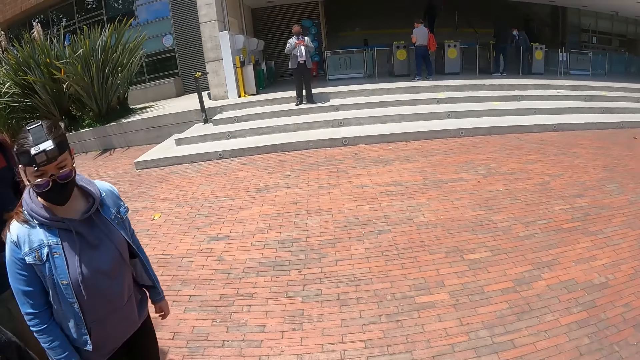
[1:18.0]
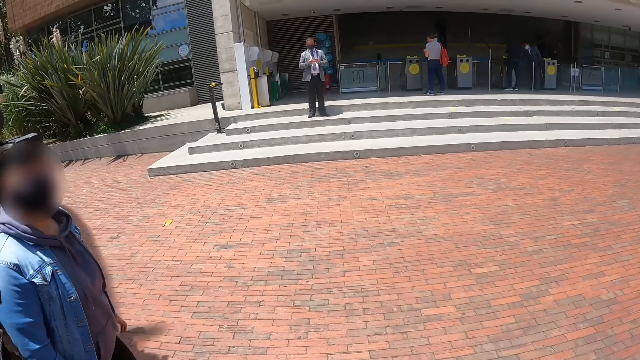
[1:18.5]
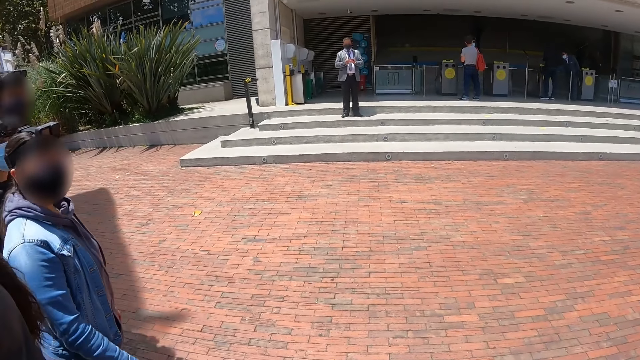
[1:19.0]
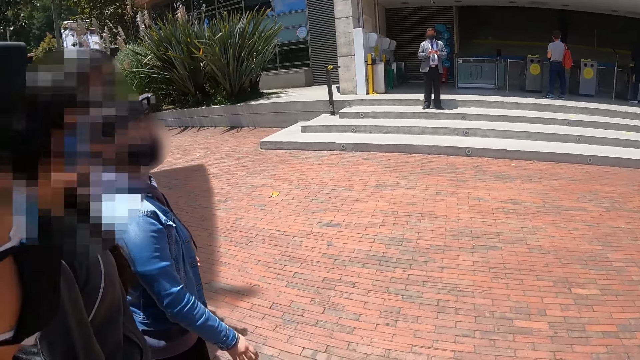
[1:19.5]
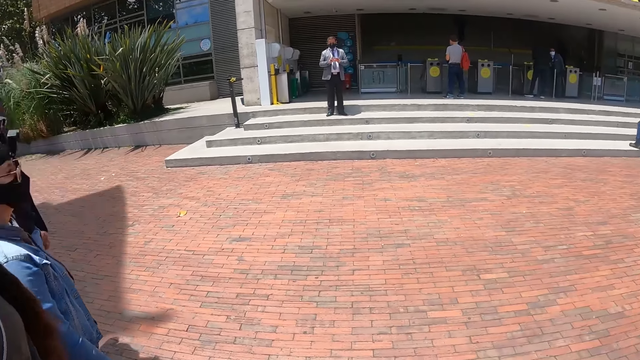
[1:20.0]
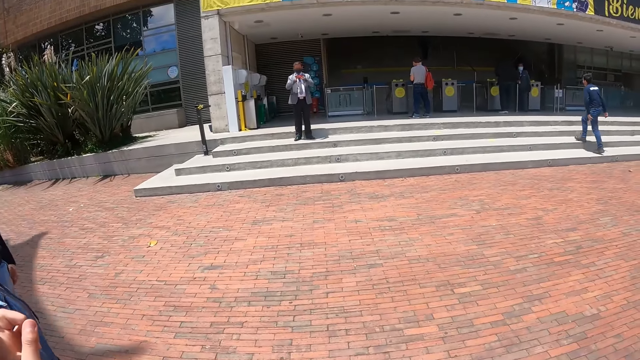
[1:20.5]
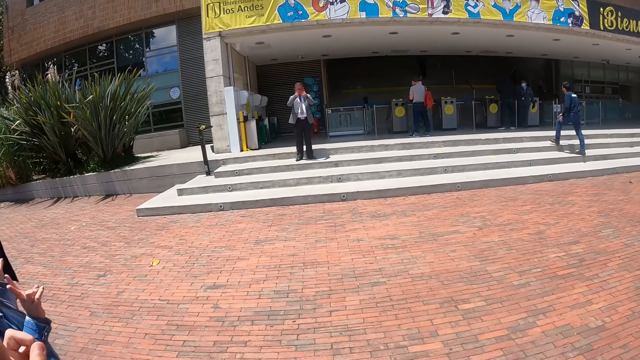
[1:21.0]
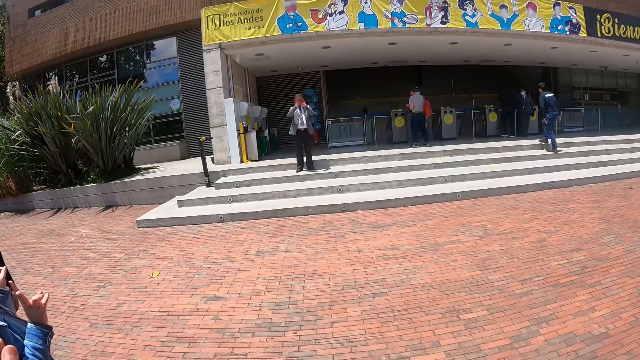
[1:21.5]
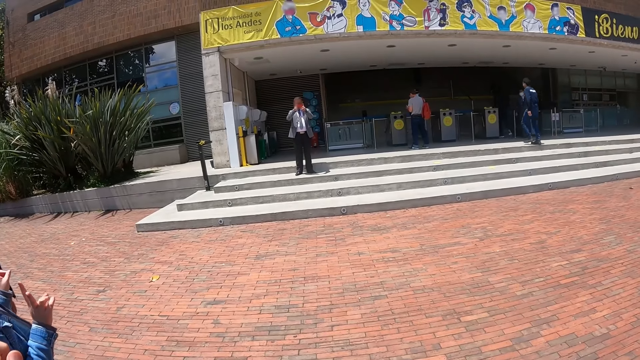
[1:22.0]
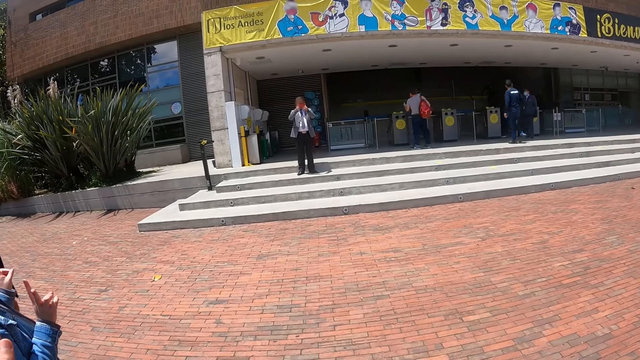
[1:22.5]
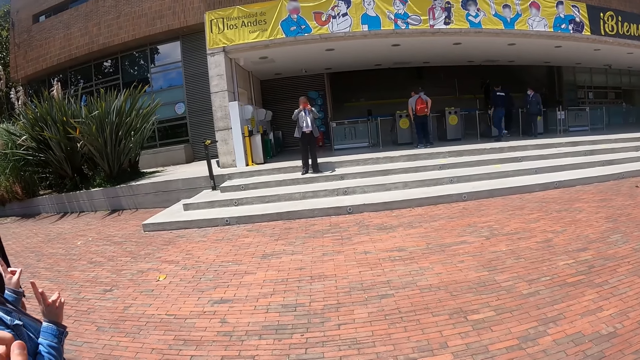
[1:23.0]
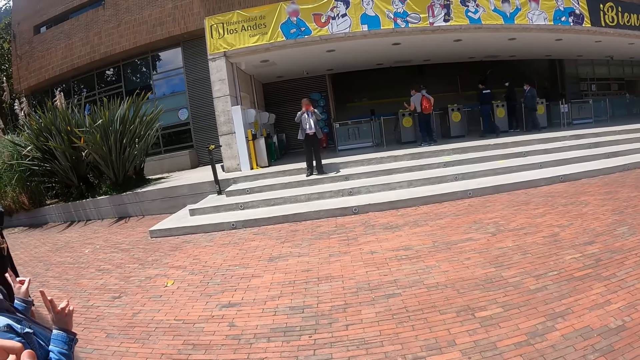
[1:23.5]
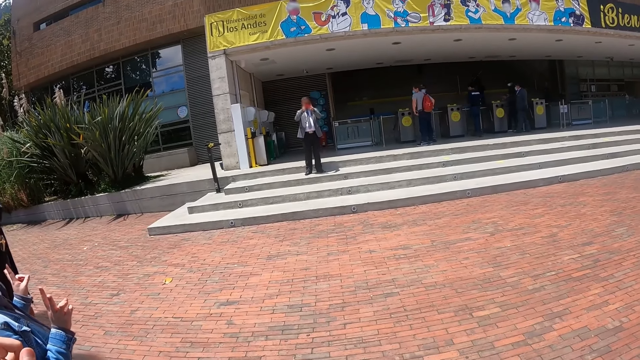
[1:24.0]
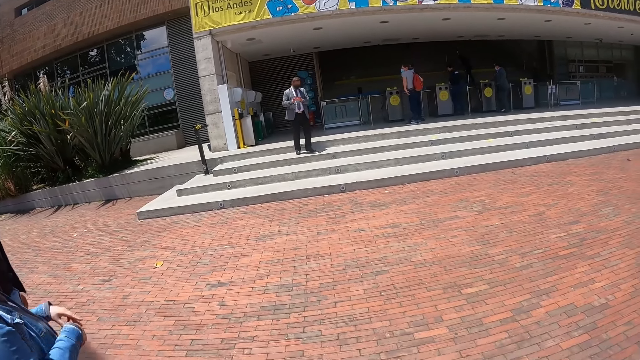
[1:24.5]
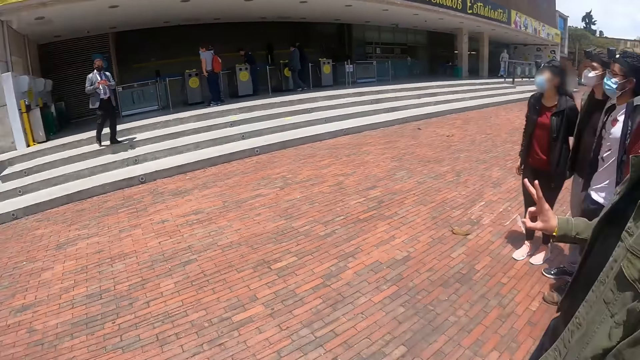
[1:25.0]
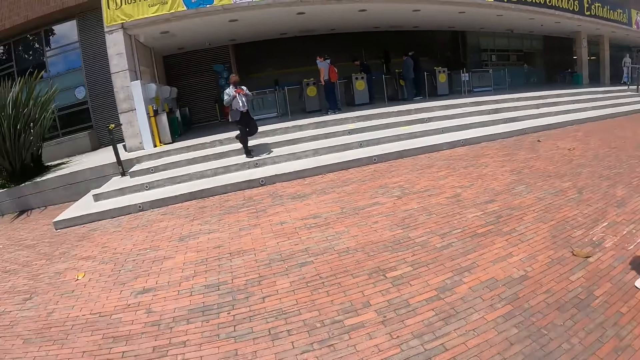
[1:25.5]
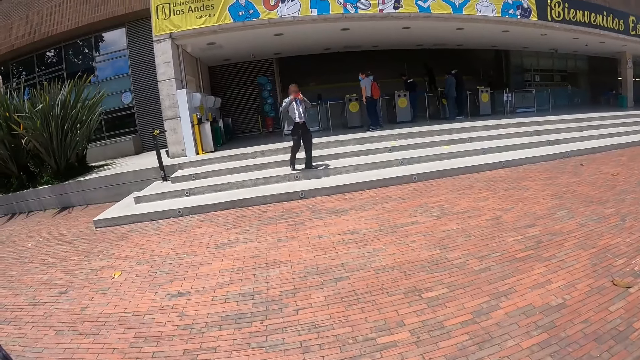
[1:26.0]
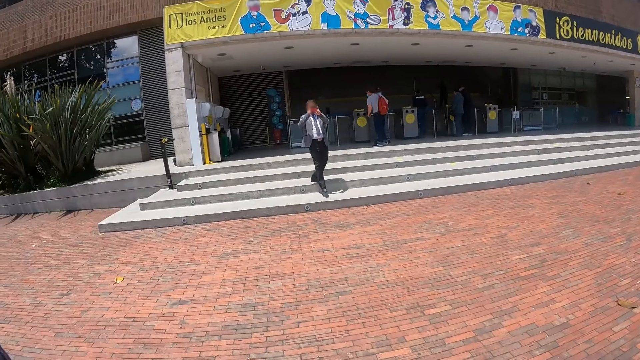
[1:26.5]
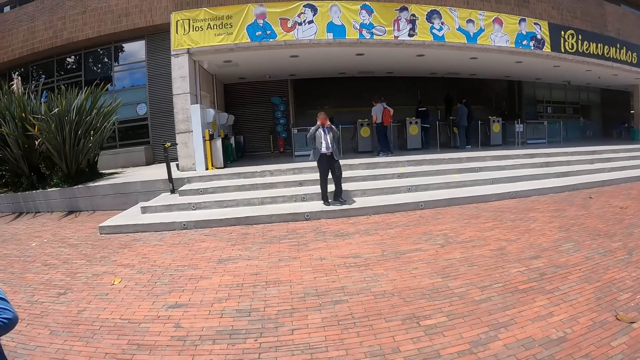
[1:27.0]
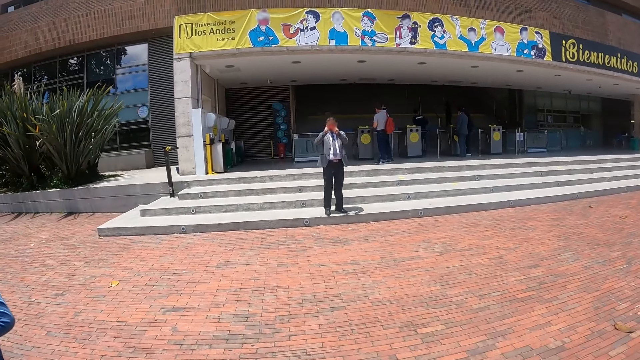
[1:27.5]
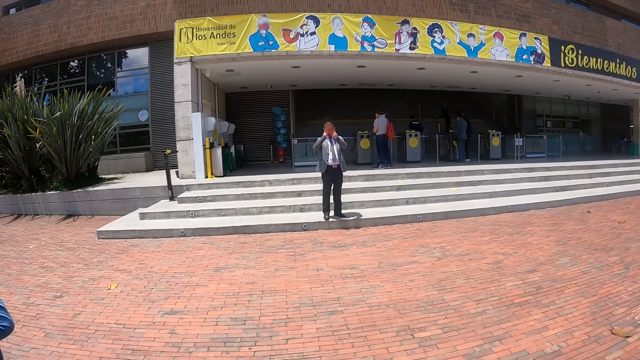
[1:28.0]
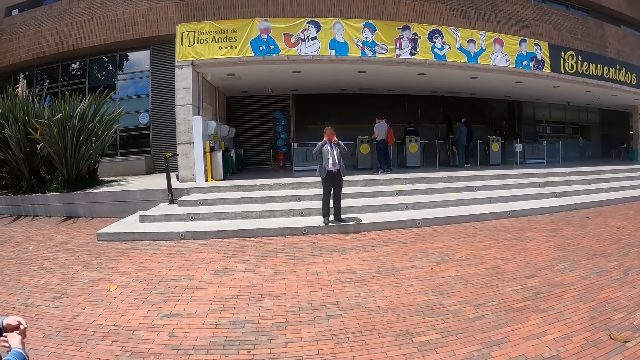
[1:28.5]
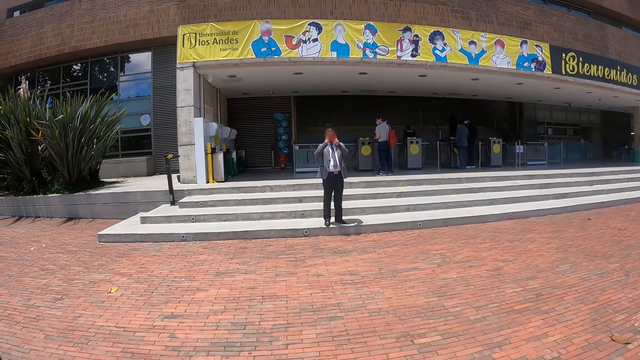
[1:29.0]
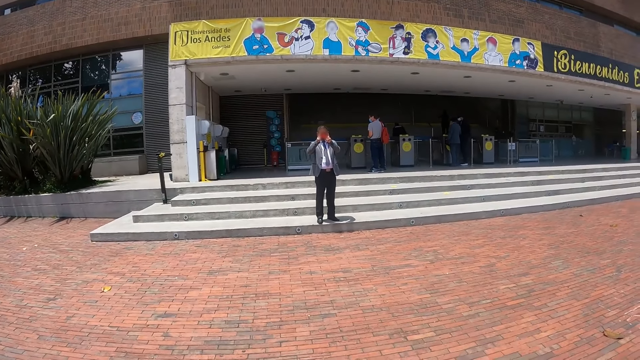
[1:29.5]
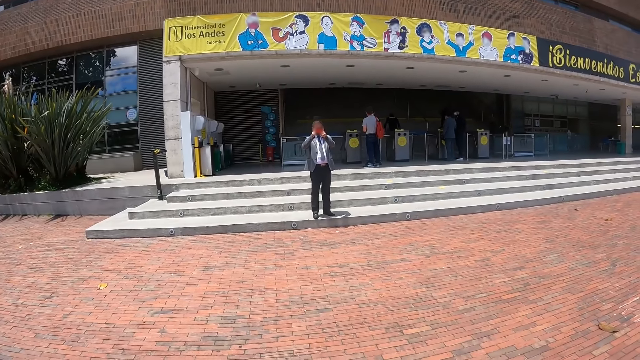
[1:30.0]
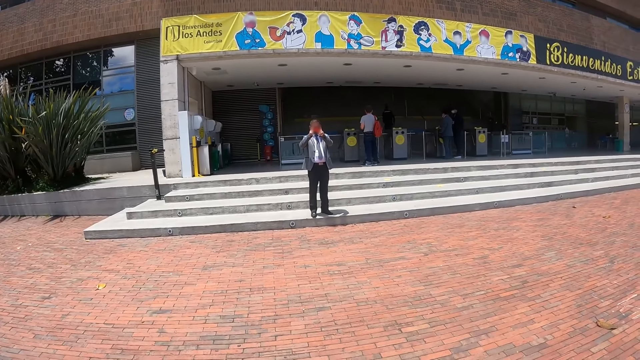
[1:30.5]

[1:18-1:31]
The camera wearer looks around. A person takes photos. The person walks forward. The person takes photos.

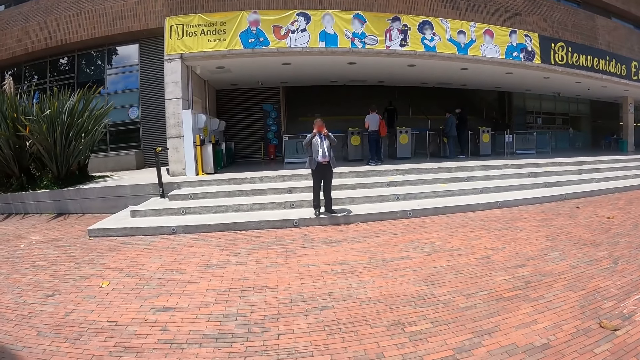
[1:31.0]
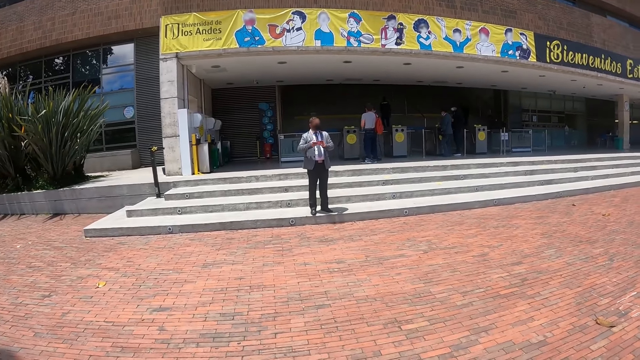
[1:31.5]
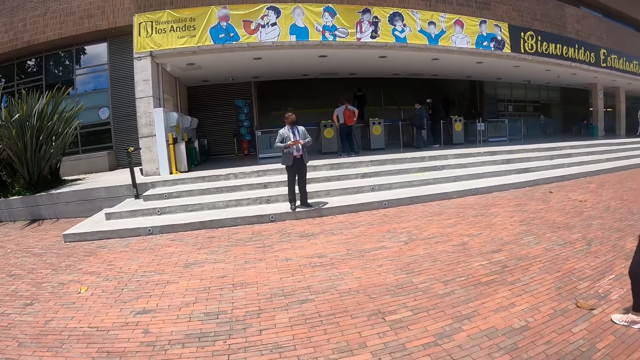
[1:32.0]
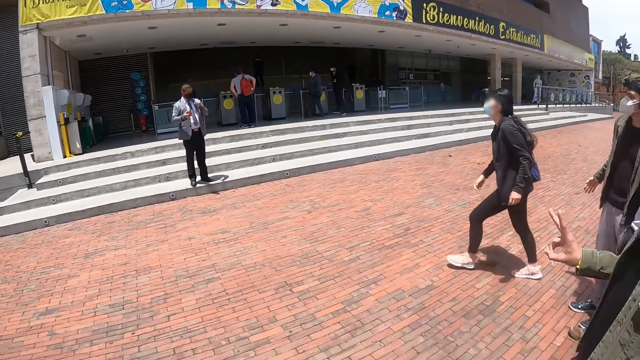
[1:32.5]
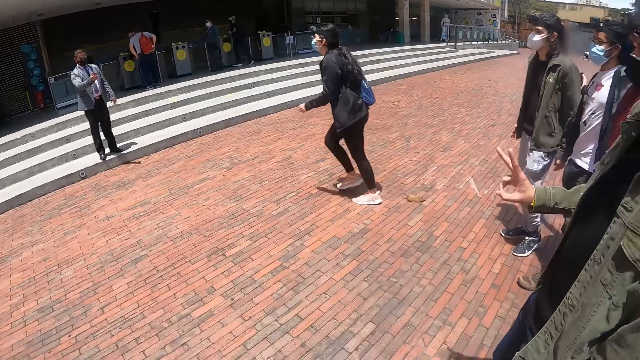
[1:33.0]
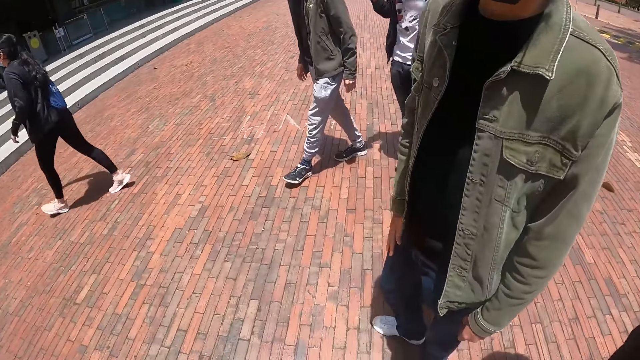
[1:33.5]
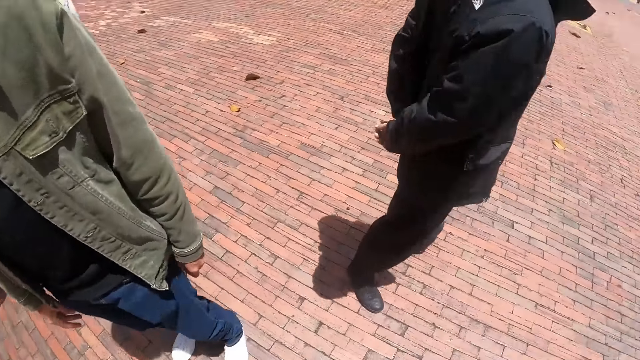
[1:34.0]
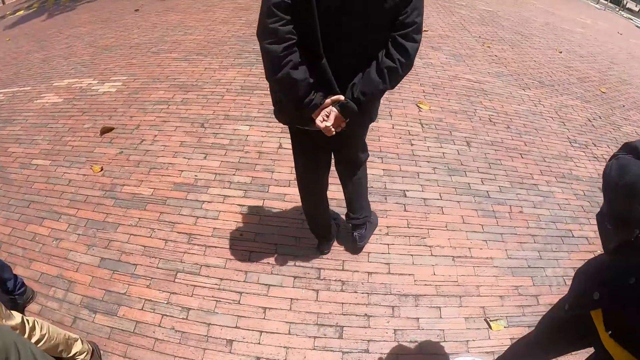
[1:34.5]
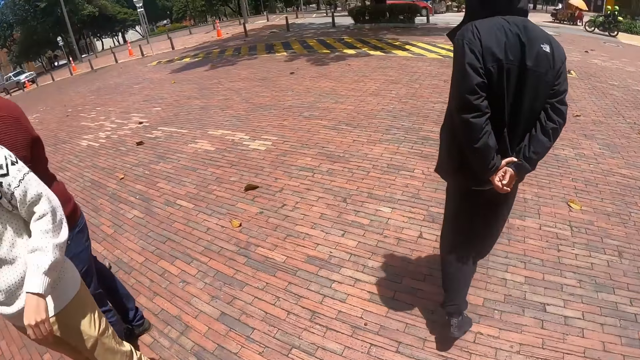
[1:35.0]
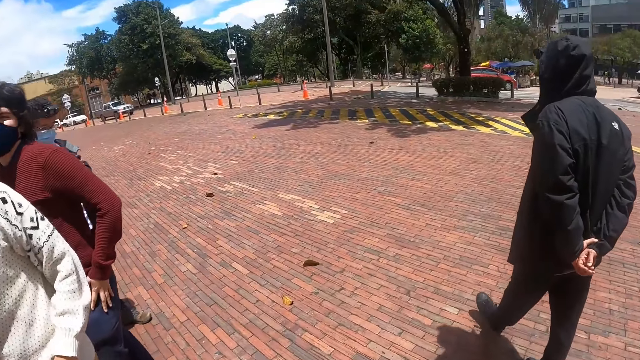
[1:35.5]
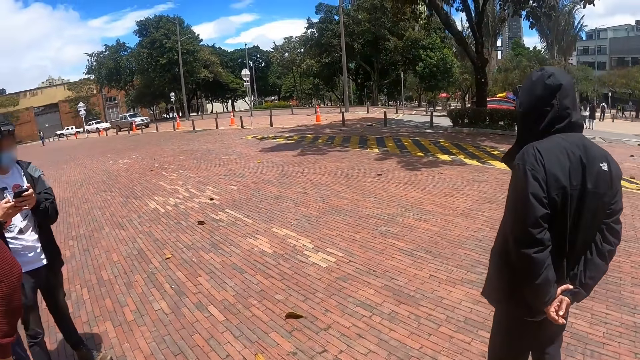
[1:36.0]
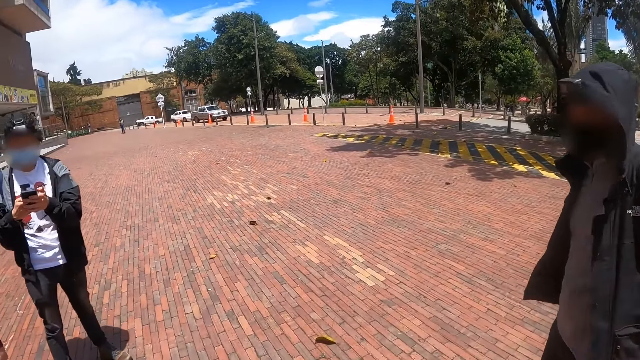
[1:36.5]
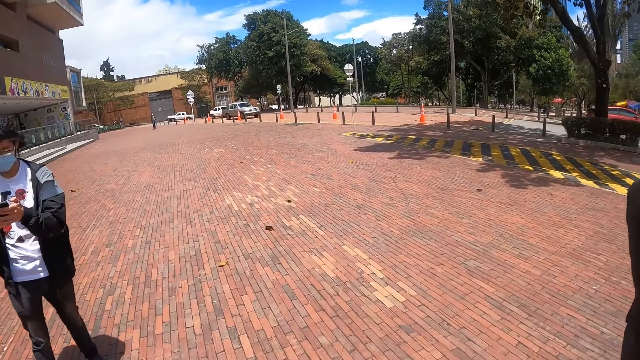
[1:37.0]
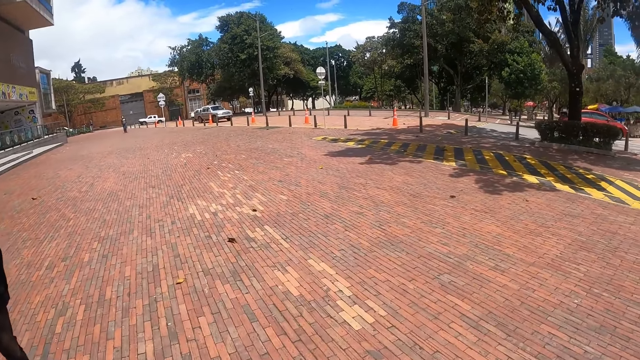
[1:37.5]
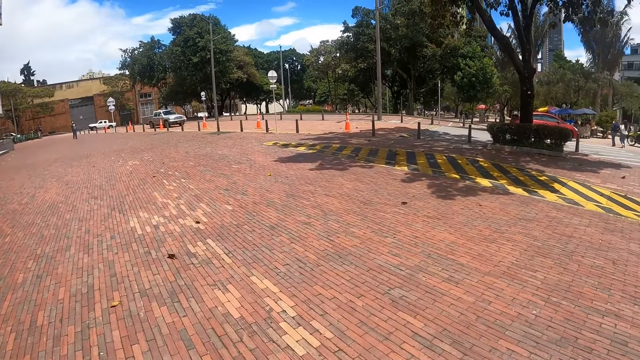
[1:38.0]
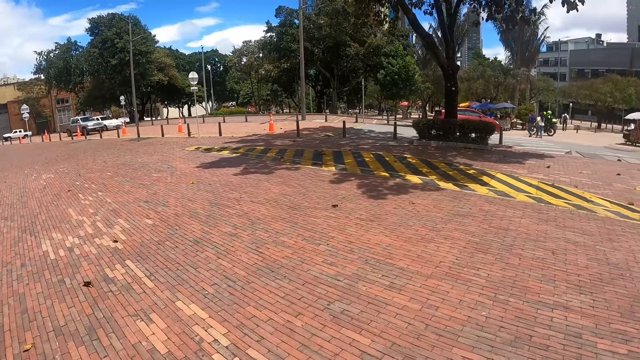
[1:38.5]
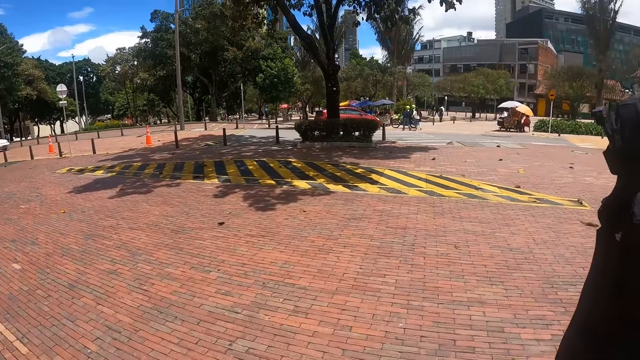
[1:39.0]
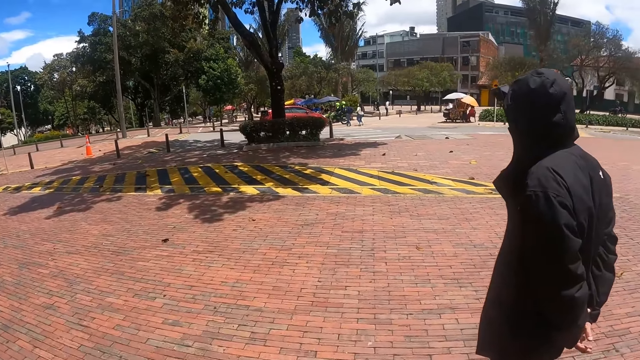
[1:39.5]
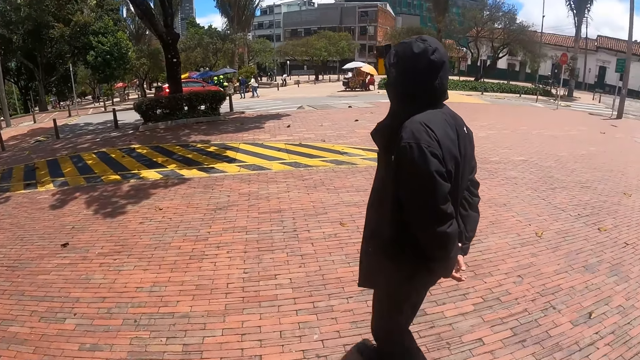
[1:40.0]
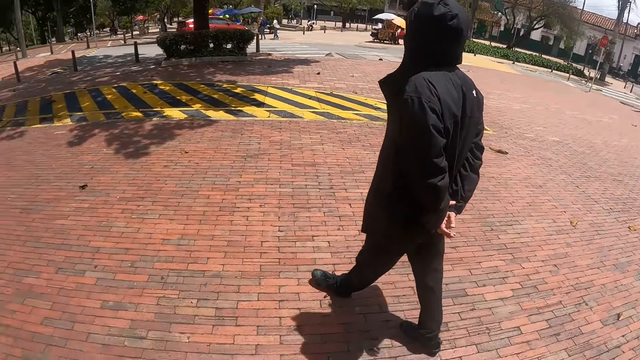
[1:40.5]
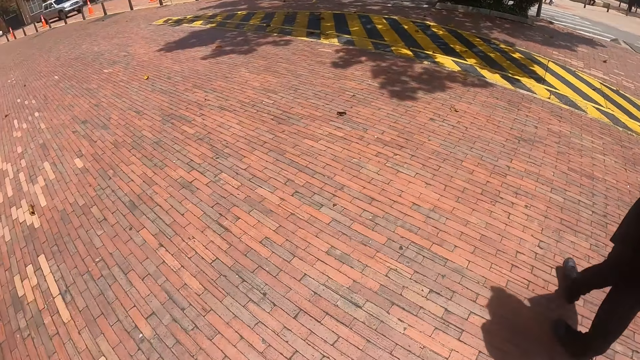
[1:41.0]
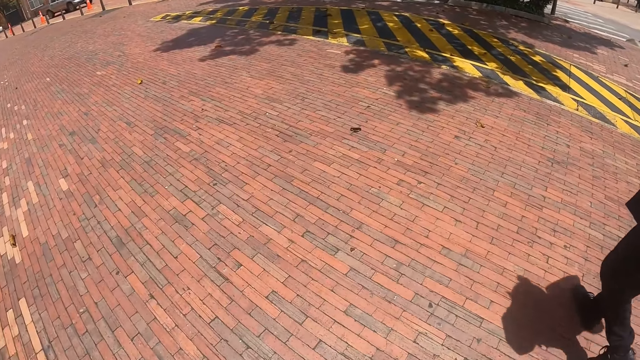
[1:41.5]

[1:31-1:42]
A person walks around. The camera wearer looks around. They walk around.
